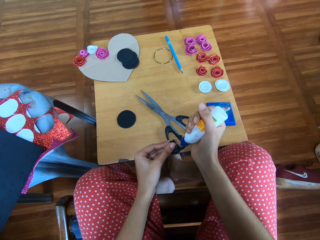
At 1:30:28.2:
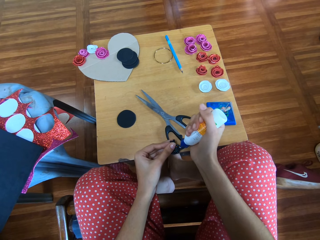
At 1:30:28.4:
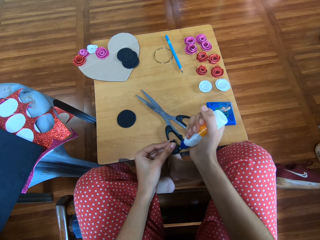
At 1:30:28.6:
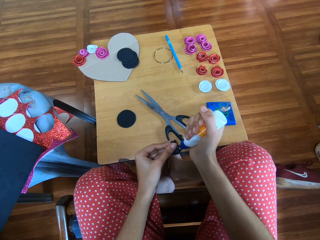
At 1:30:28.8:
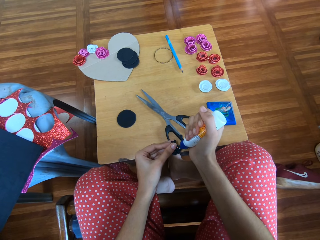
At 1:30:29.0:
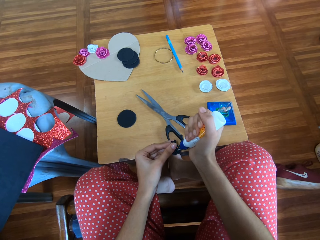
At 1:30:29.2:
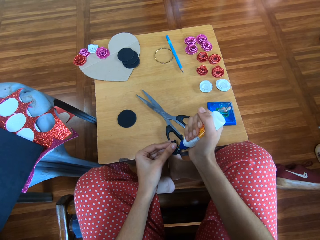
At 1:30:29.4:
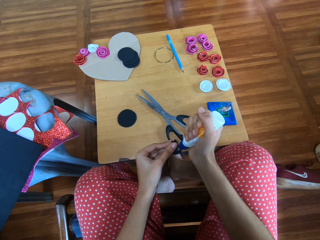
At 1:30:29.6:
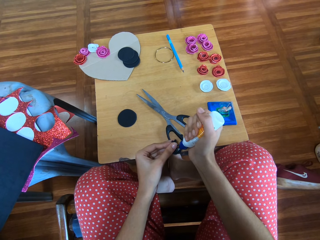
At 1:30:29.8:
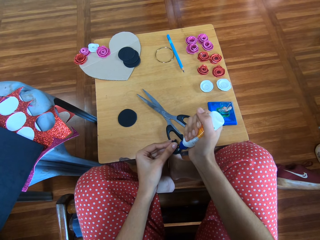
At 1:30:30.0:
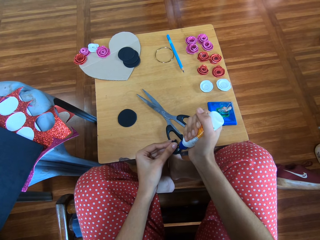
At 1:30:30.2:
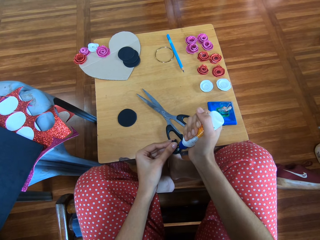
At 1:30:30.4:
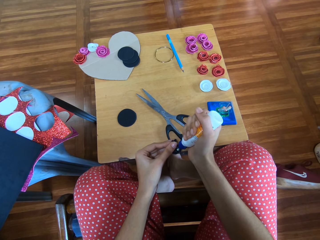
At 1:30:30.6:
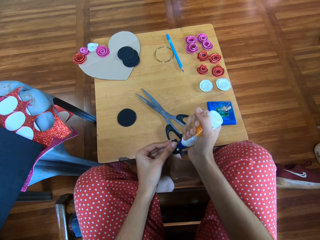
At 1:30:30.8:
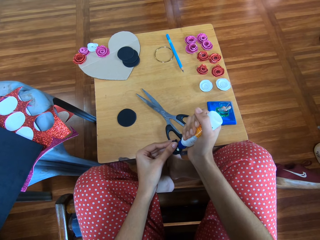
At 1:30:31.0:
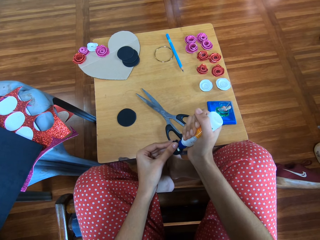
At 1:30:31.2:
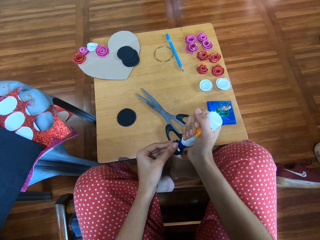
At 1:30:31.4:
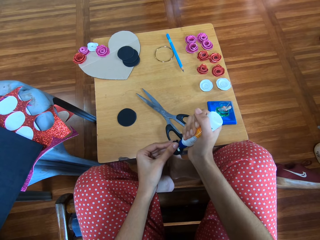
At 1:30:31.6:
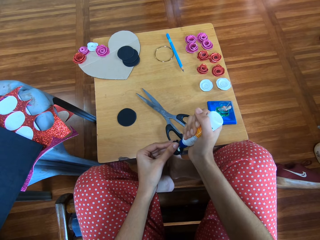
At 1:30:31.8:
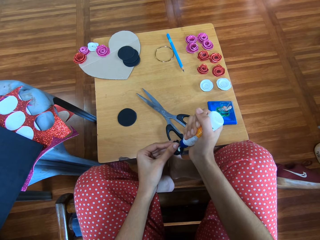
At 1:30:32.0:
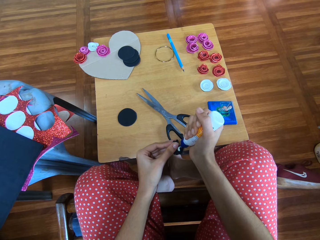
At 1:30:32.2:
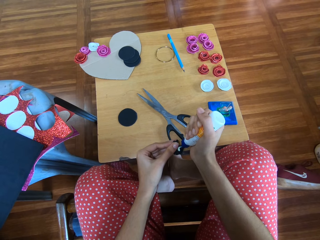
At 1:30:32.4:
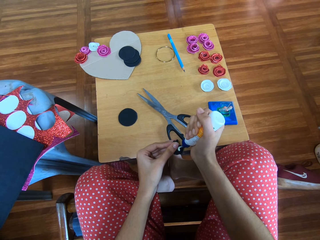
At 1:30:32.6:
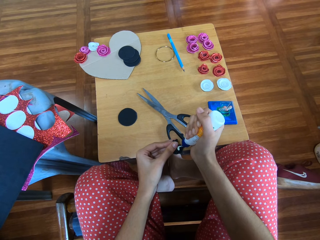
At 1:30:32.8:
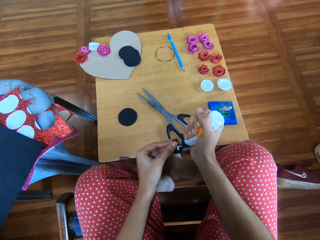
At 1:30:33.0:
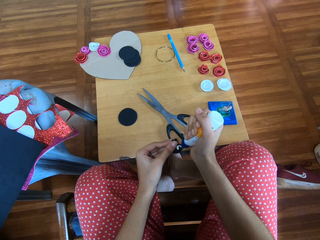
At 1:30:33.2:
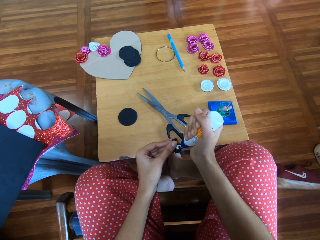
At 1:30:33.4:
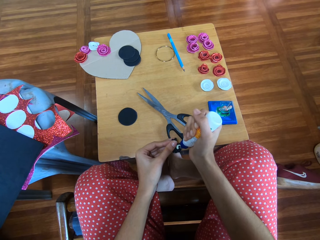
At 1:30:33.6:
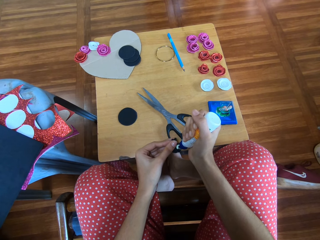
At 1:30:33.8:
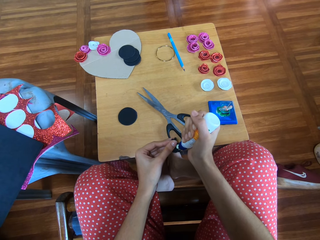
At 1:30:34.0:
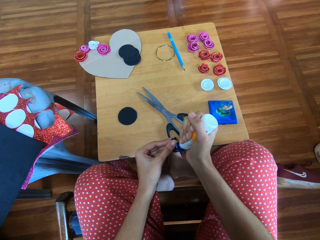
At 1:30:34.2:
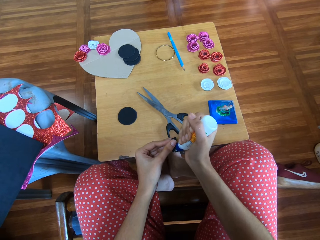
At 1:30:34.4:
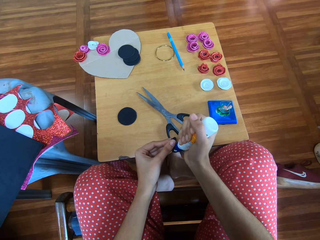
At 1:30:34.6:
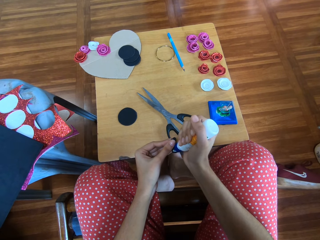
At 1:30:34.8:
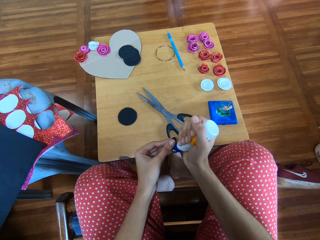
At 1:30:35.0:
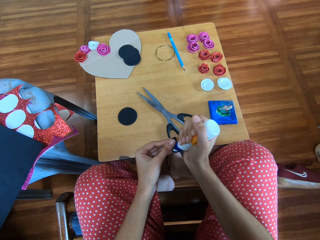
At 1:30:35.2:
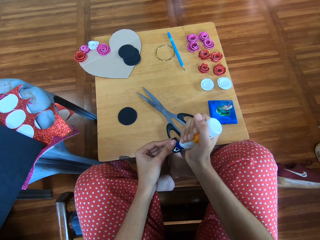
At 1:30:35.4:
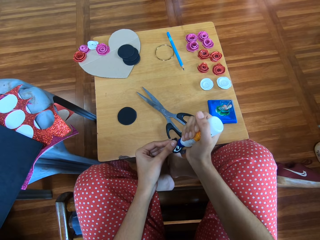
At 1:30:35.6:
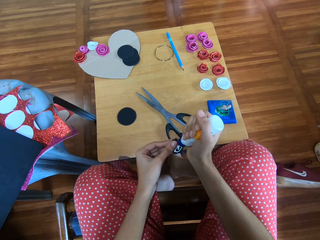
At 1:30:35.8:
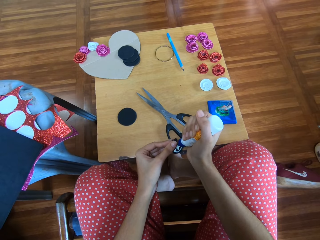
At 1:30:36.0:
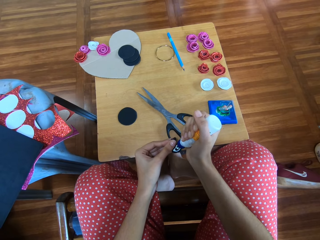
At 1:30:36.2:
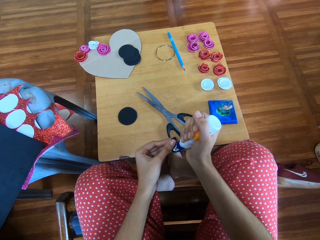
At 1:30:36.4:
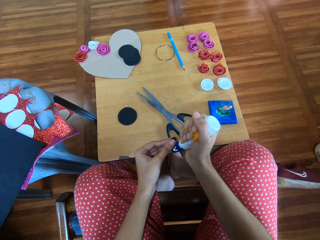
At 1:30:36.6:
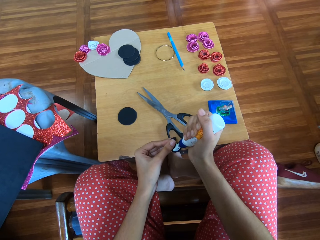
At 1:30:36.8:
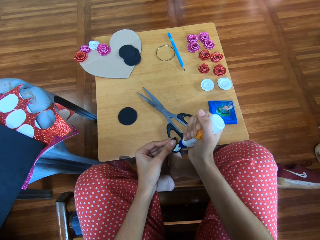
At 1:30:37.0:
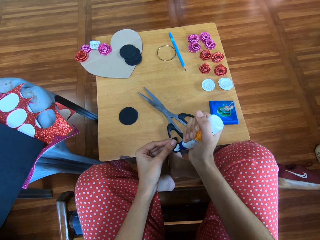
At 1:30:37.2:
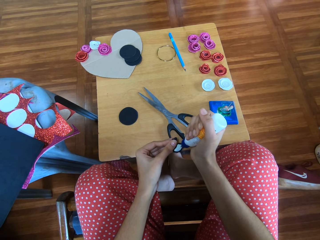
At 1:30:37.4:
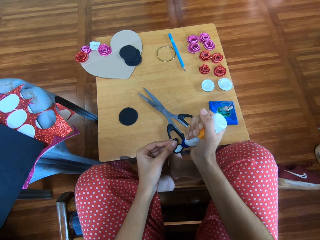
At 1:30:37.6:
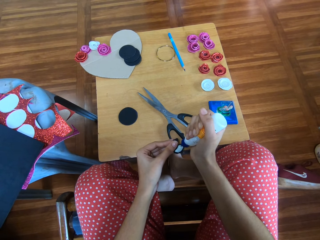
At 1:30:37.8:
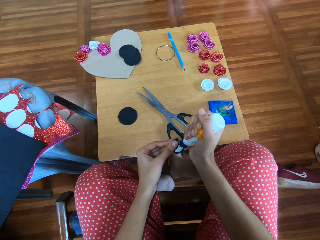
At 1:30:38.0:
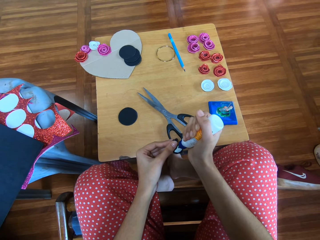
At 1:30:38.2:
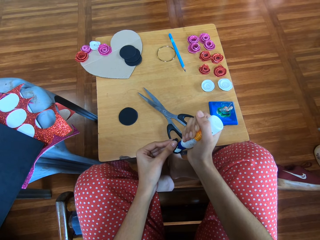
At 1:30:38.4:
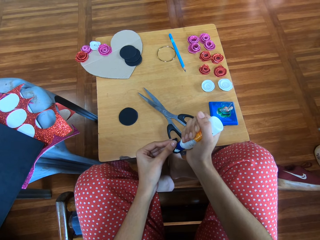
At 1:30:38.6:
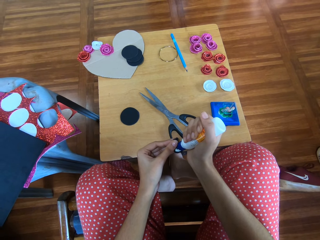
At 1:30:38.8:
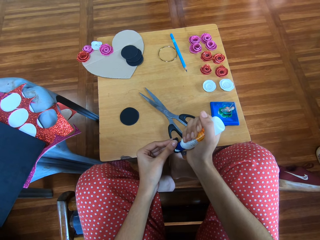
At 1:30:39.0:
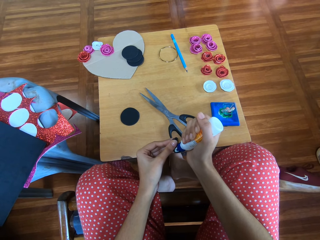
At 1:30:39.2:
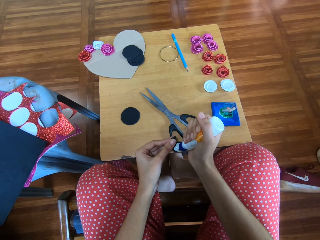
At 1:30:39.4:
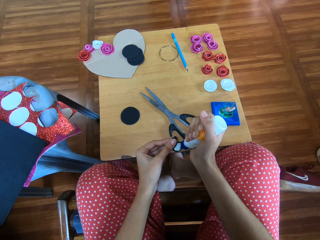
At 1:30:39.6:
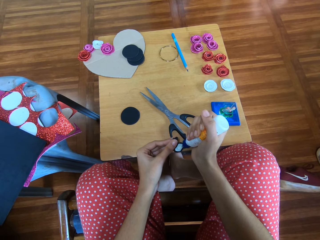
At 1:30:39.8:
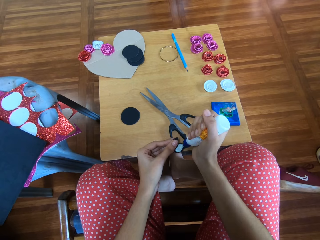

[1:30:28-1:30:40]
The camera wearer squeezes some glue onto the glitter paper rose.

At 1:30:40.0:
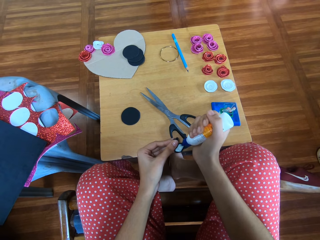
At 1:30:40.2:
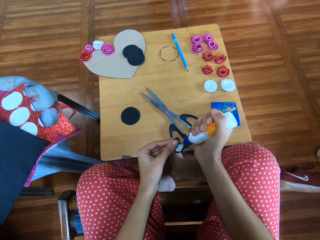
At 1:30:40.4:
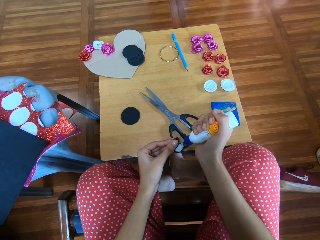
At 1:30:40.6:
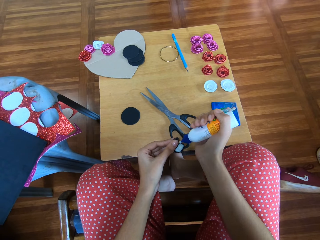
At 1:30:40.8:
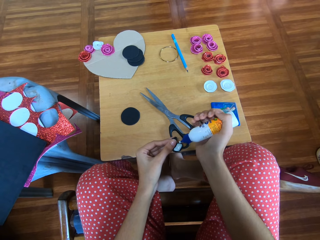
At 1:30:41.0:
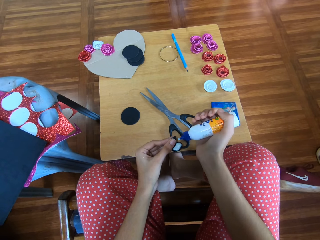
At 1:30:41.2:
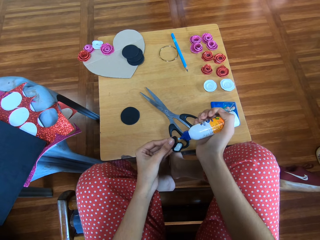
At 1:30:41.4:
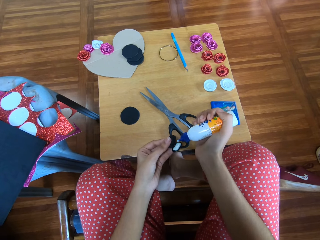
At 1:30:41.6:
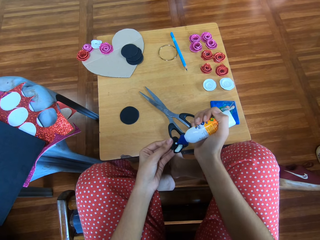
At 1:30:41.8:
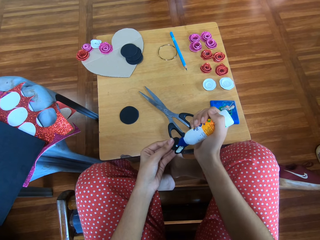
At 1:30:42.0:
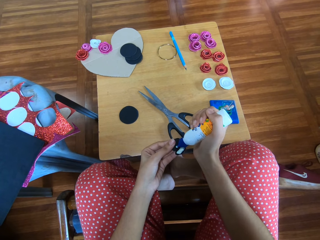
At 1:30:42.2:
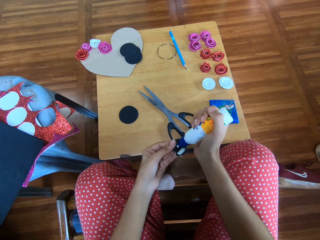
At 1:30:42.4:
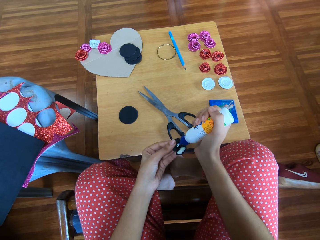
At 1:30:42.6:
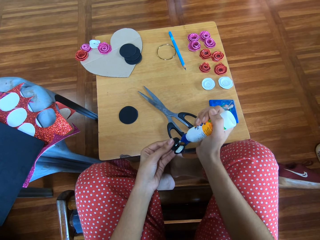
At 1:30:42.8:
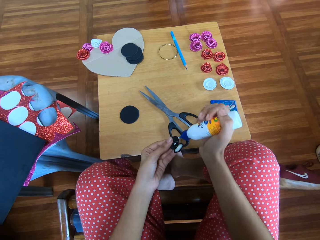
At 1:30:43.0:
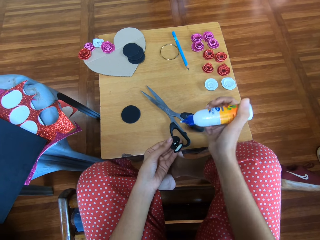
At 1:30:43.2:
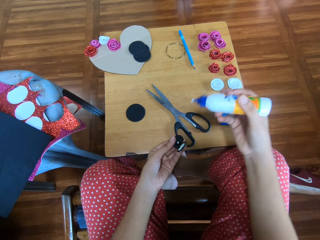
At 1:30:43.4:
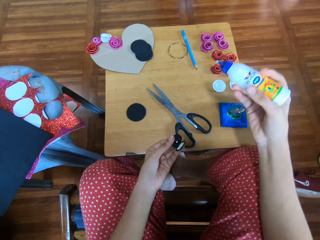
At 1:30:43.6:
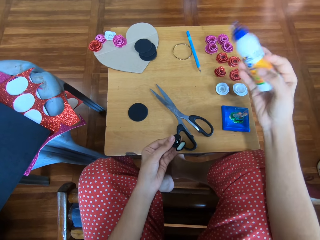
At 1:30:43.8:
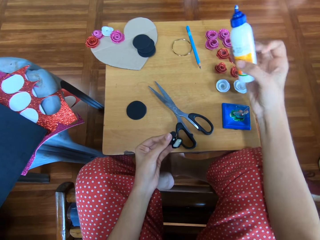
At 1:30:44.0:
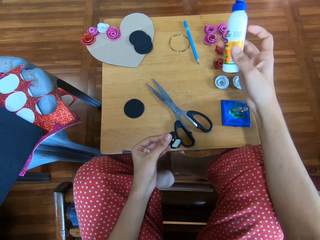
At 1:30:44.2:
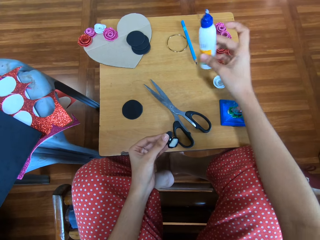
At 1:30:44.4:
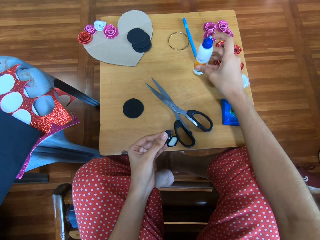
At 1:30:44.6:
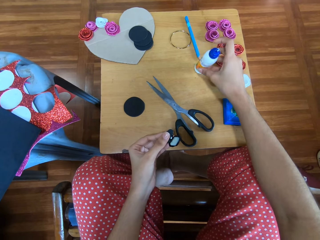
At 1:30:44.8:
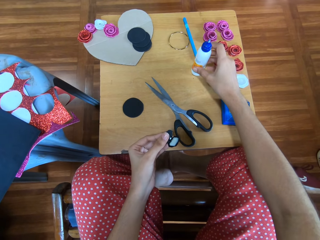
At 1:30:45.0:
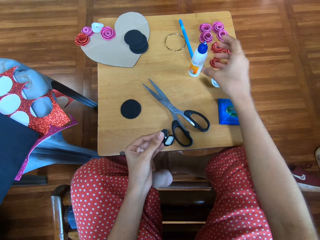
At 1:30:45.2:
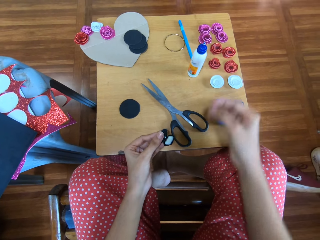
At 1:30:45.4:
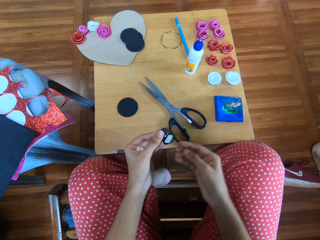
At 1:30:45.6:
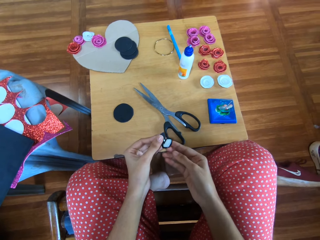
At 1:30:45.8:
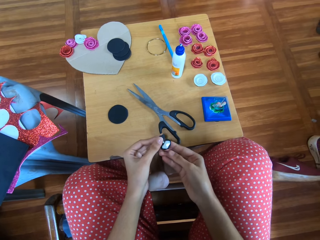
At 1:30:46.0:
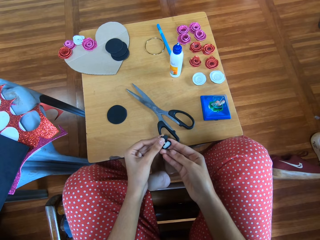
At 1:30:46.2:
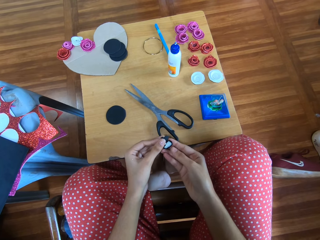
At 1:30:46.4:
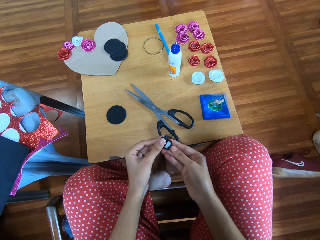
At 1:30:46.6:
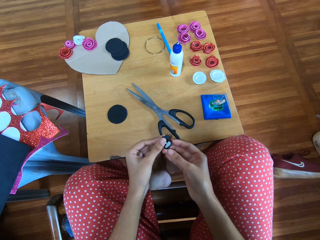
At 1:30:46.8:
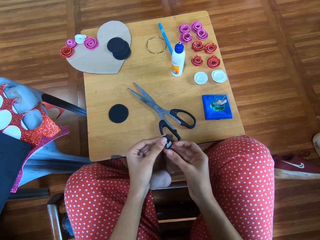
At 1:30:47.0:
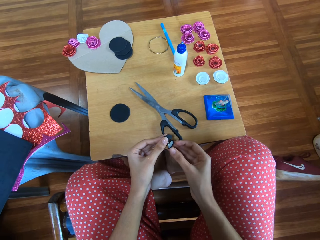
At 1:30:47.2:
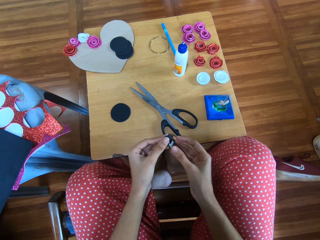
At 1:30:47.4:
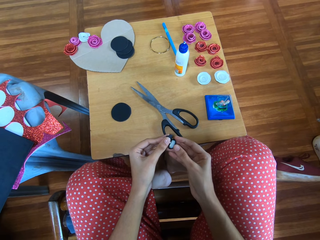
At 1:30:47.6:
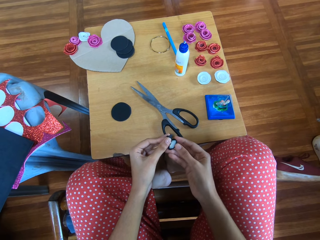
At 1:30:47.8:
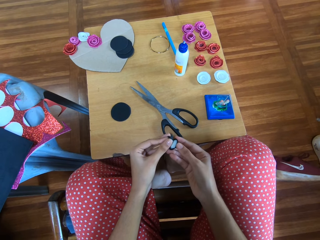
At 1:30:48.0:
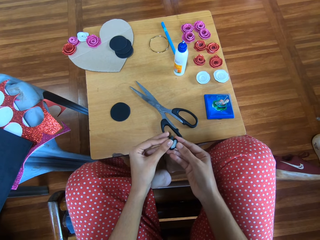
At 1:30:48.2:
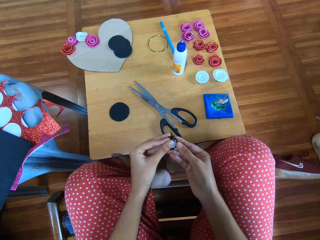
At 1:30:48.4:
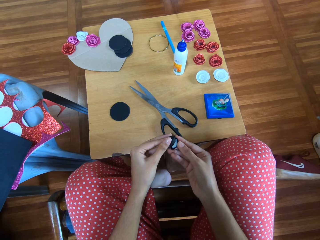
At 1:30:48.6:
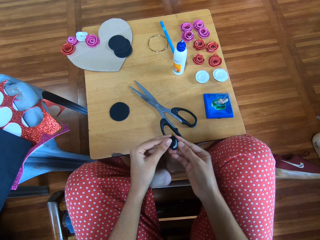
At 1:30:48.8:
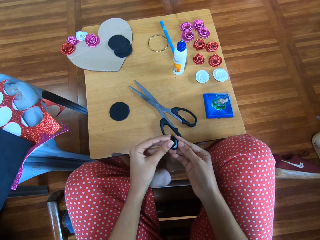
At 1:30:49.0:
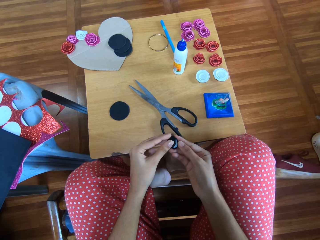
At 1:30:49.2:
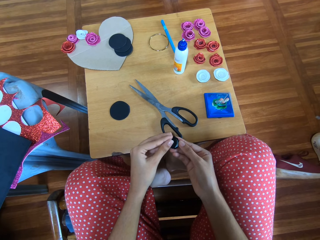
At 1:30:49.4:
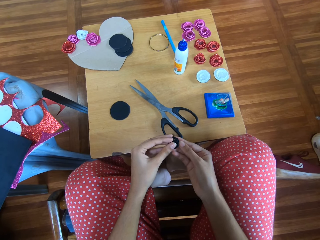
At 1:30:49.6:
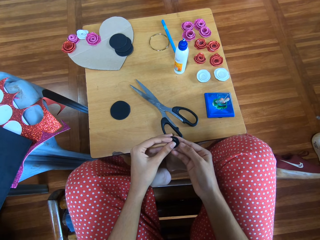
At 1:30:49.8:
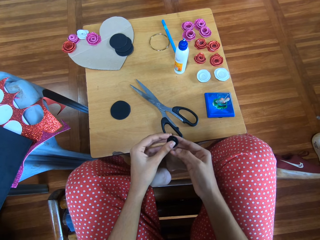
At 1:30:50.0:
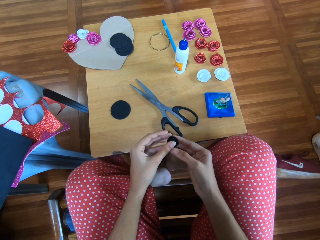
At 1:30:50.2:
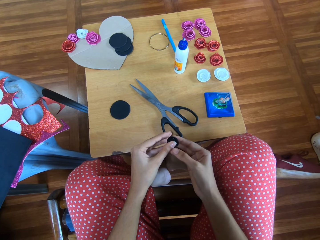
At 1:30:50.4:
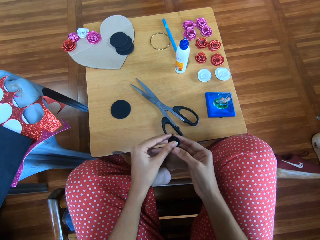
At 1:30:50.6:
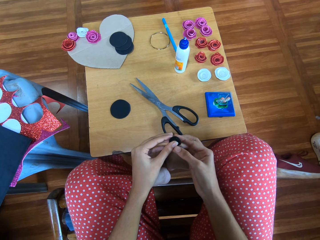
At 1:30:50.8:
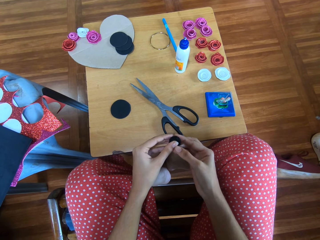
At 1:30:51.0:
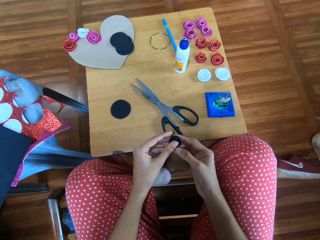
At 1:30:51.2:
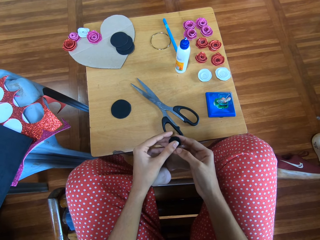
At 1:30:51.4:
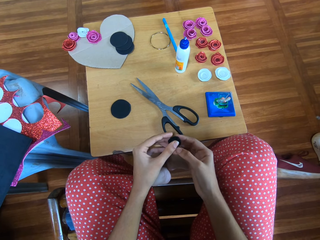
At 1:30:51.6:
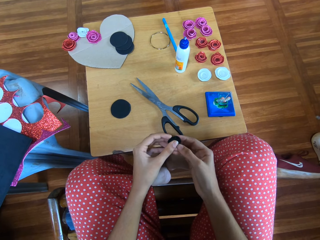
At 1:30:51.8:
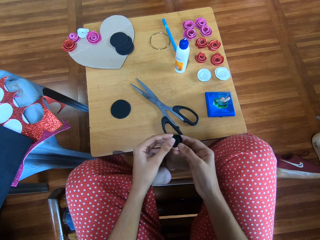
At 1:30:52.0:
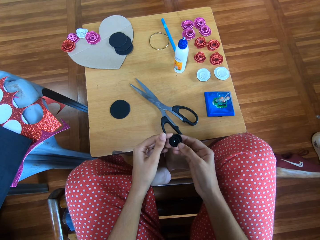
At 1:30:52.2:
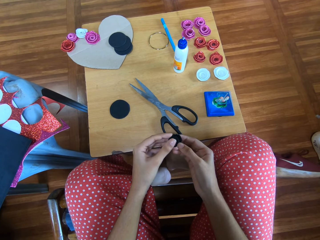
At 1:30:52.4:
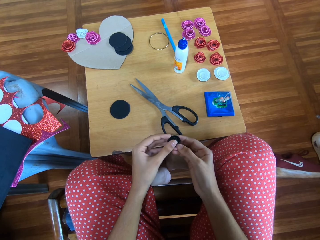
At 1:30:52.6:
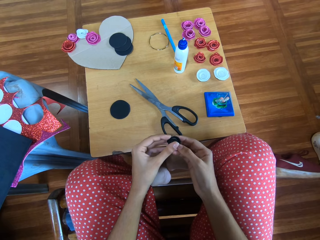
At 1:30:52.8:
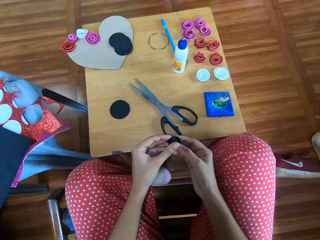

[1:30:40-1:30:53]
The camera wearer places the bottle of glue onto the table. They glue the glitter paper rose with both hands. They cling the glitter paper together.
